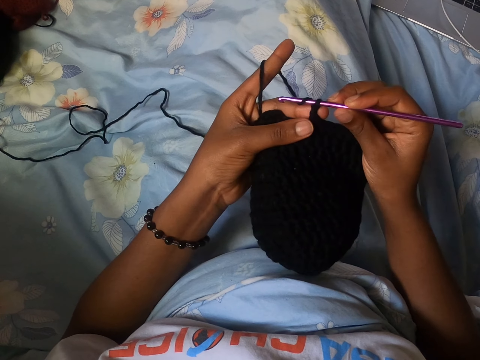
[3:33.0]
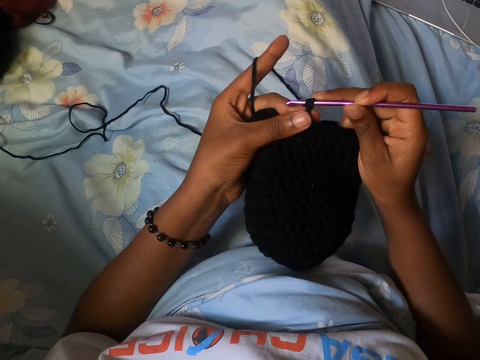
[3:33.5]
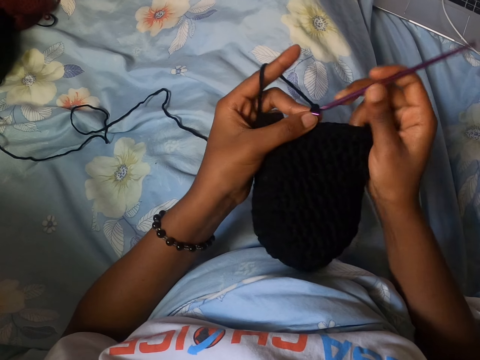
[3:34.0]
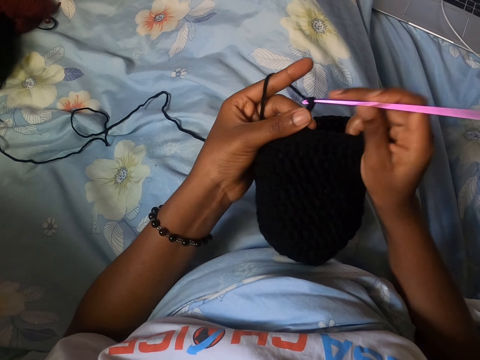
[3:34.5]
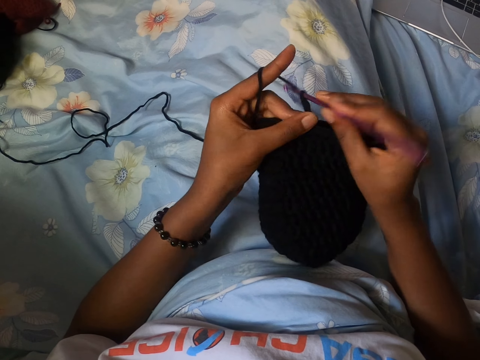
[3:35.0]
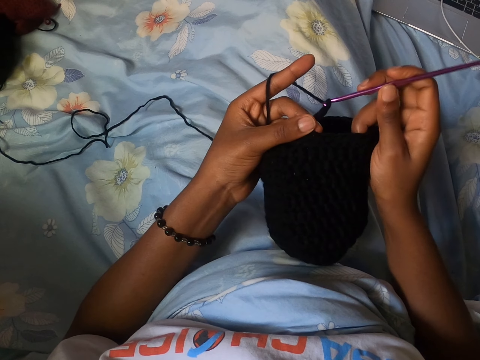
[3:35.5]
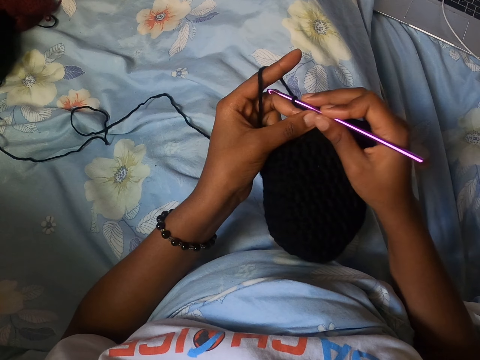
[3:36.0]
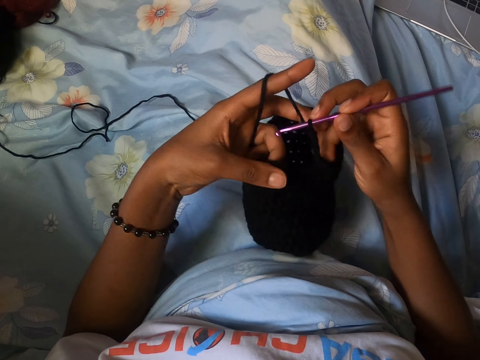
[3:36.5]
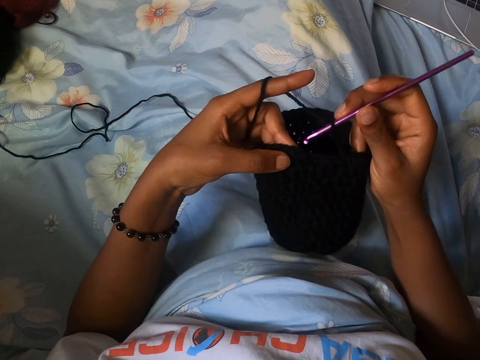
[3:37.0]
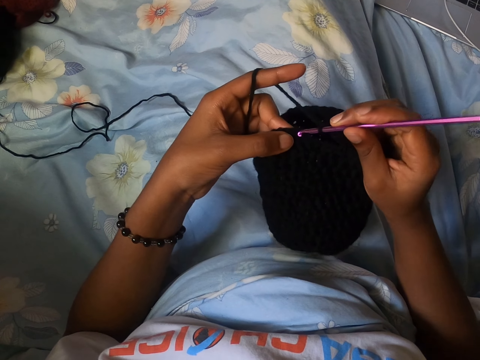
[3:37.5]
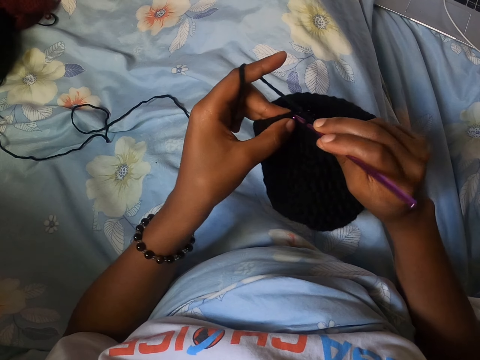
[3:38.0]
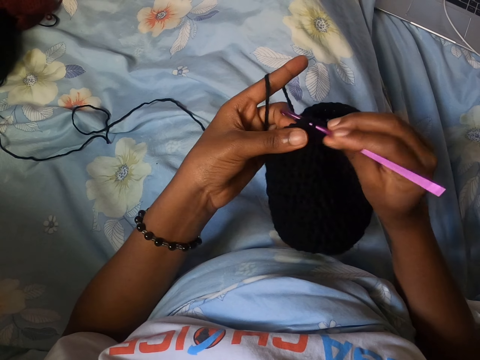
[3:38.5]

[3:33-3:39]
The camera wearer knits the fabric.
